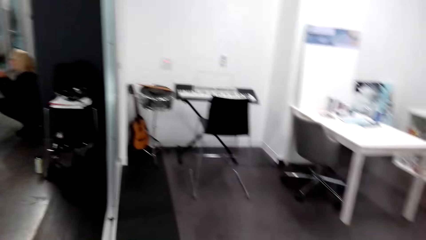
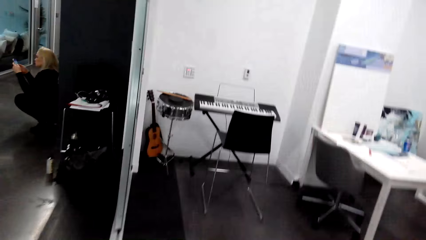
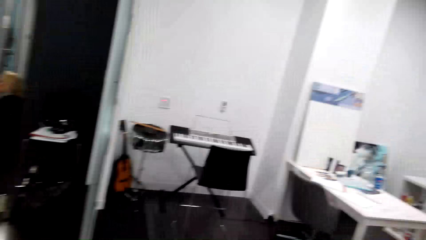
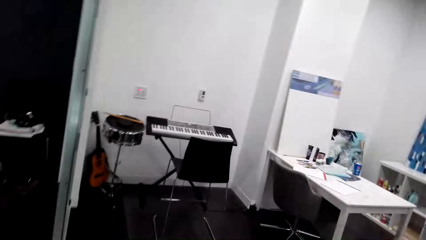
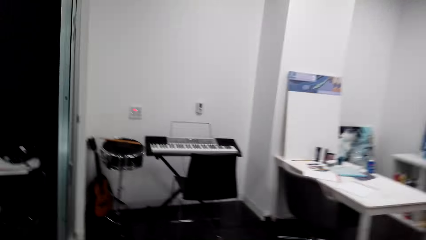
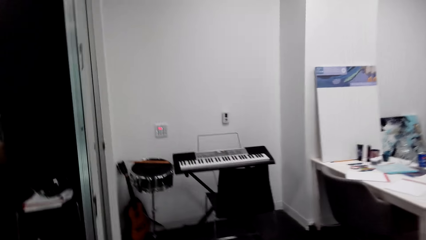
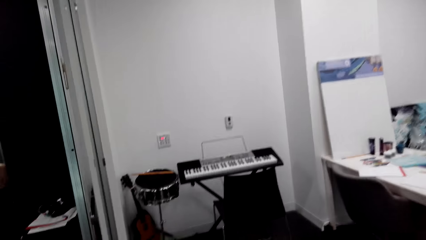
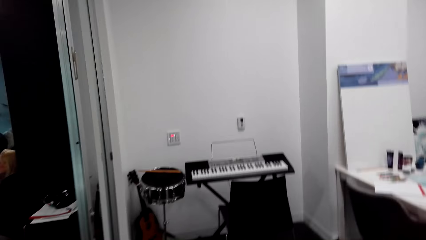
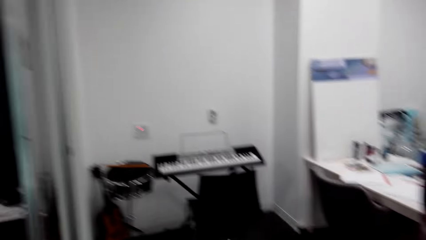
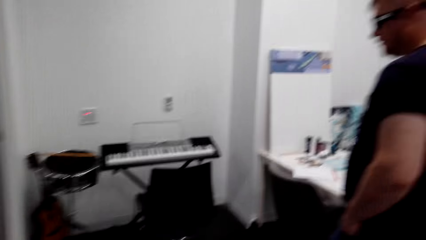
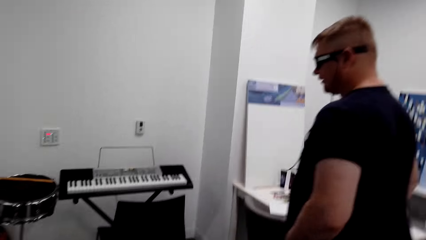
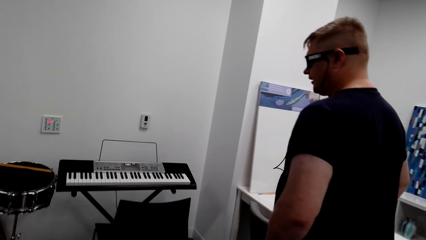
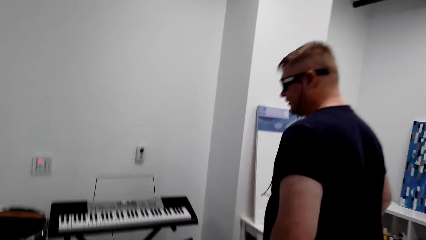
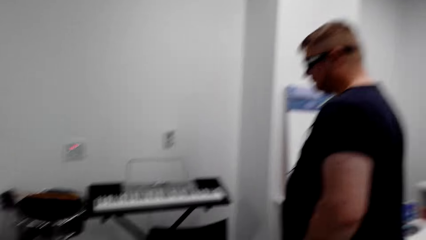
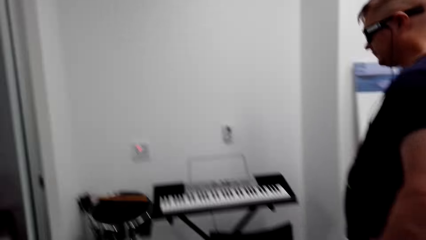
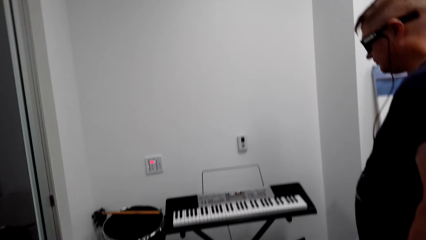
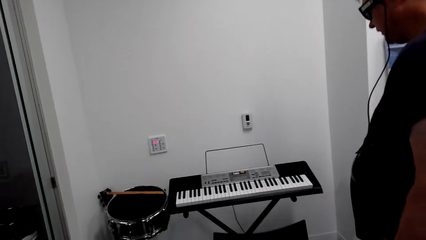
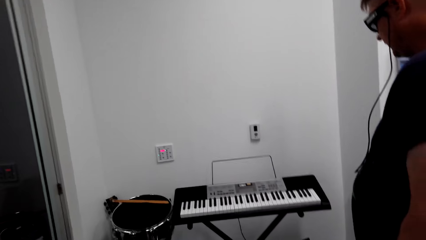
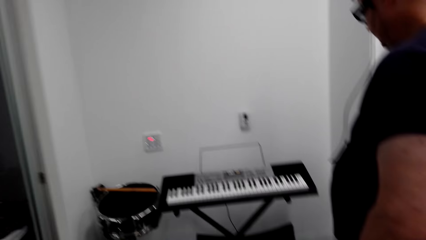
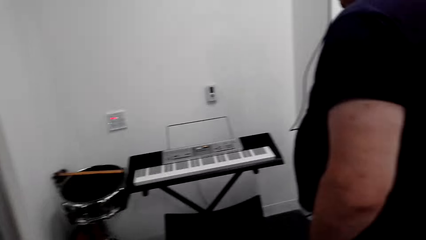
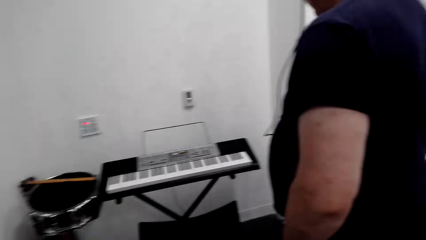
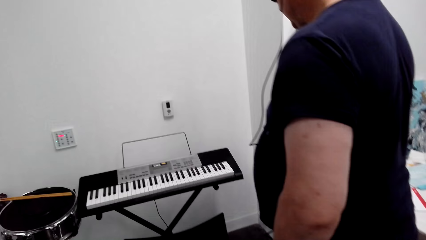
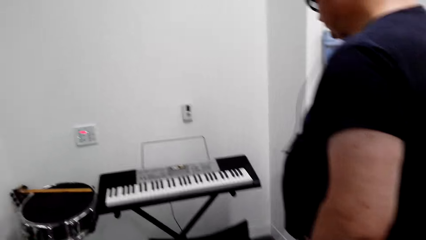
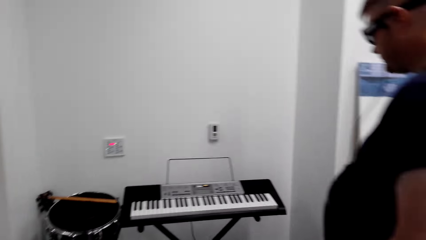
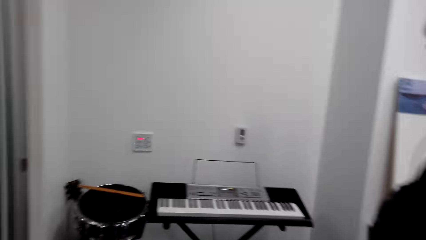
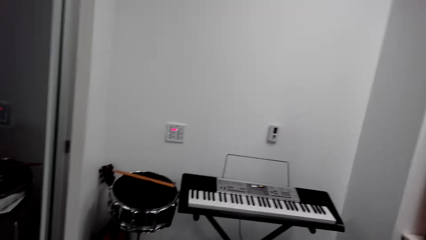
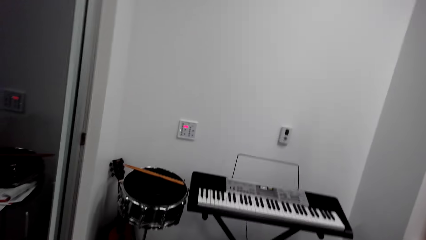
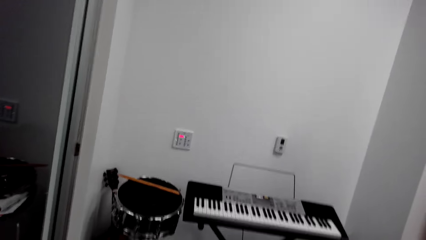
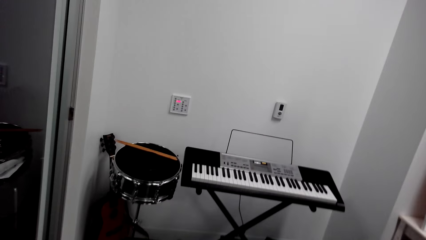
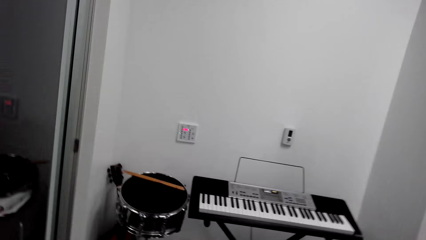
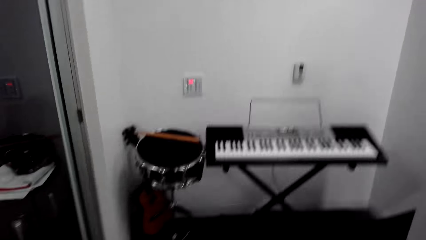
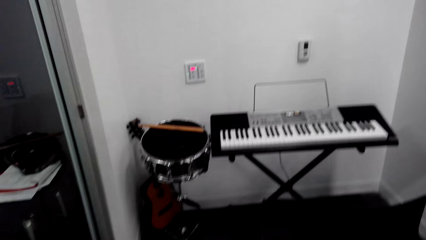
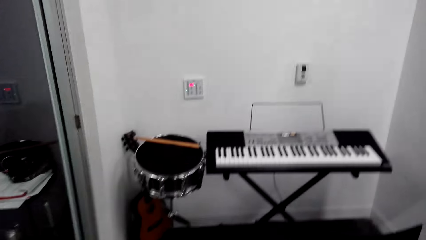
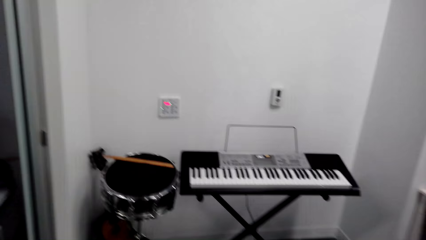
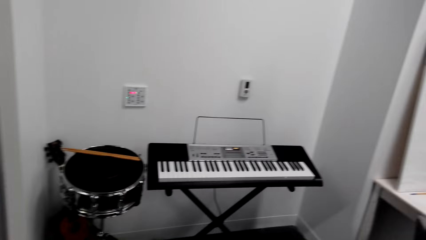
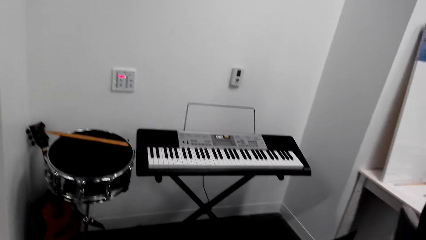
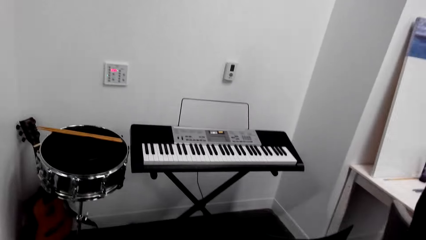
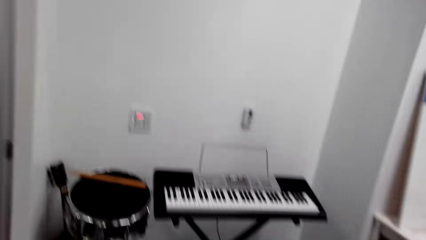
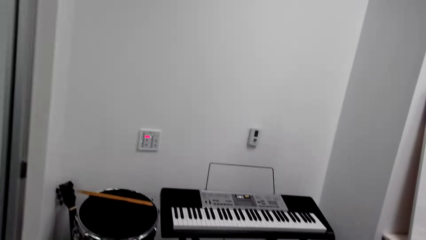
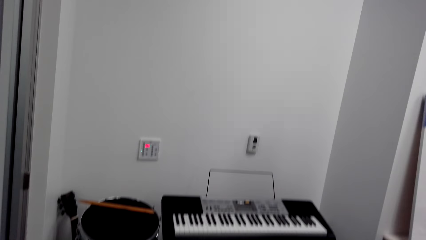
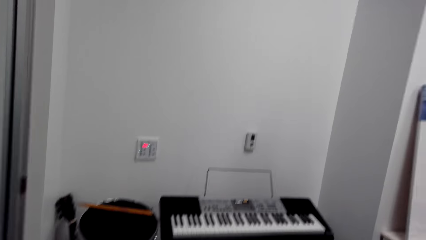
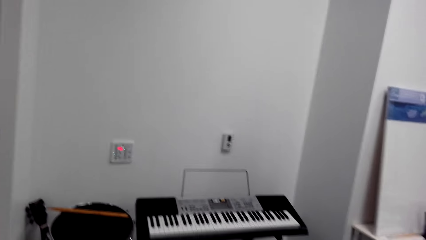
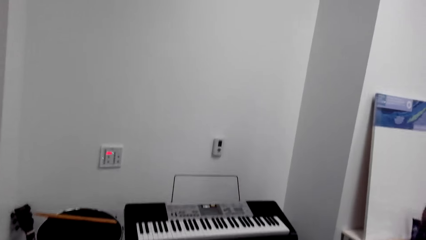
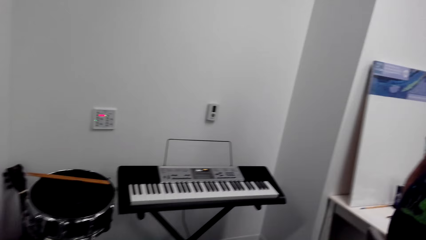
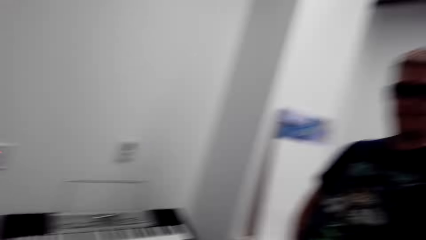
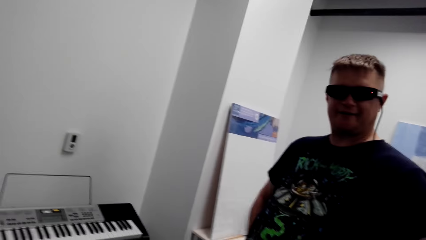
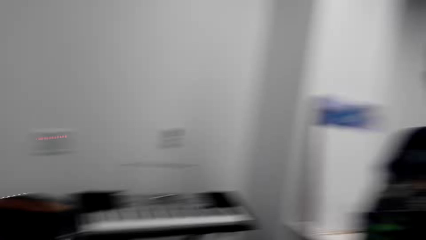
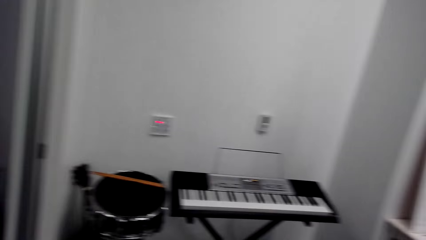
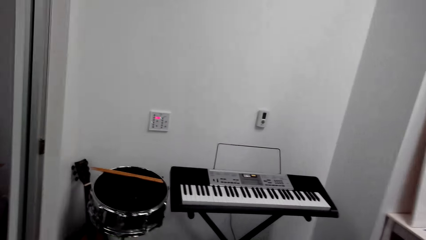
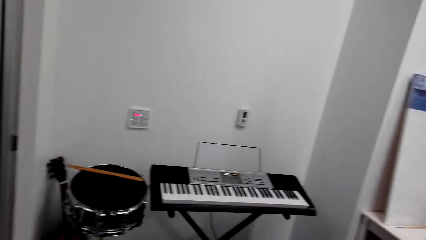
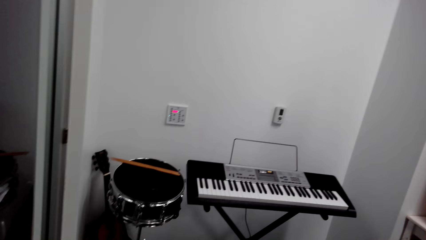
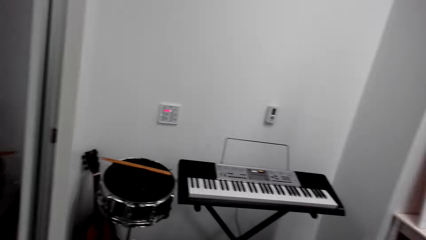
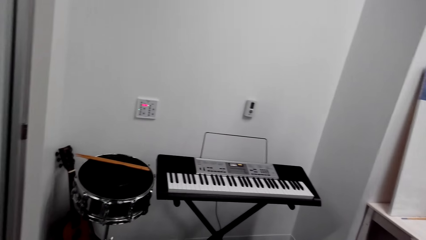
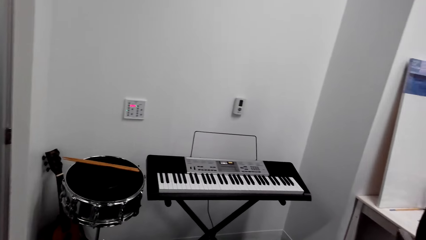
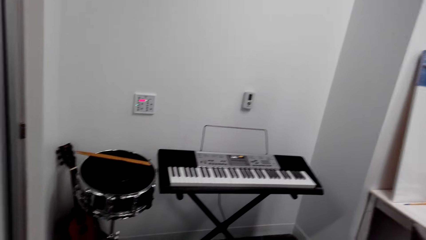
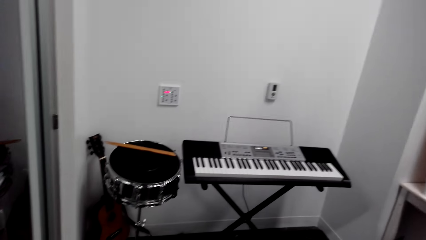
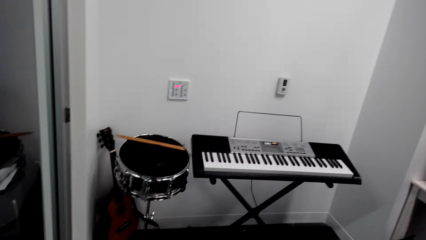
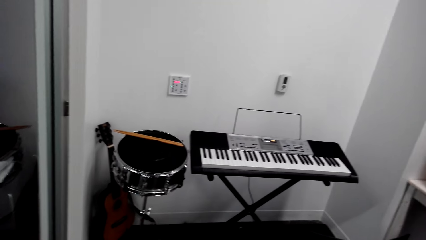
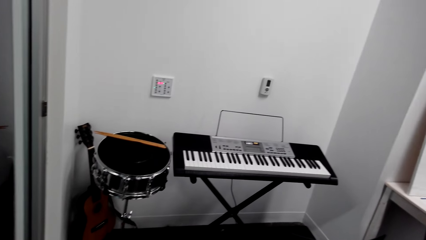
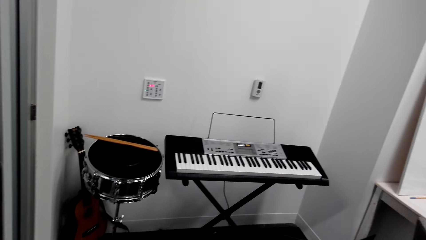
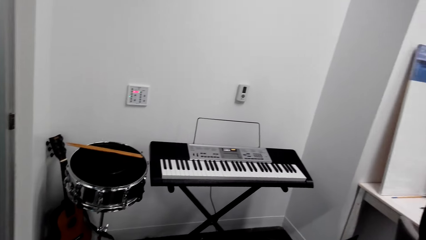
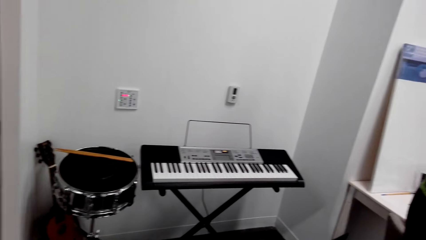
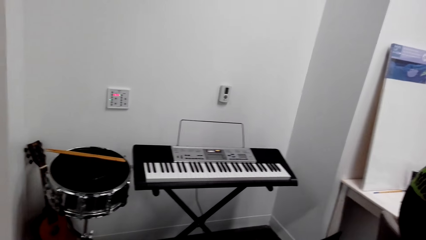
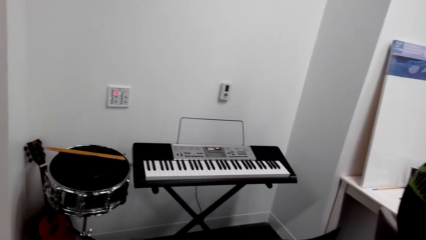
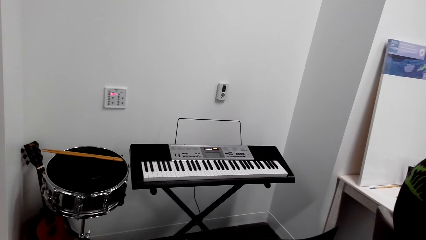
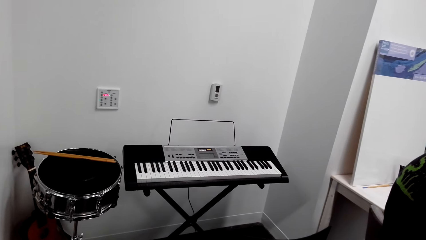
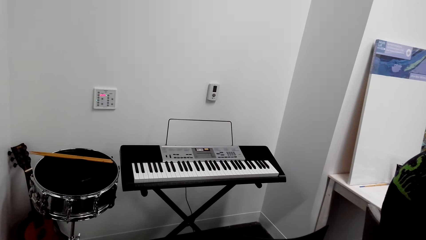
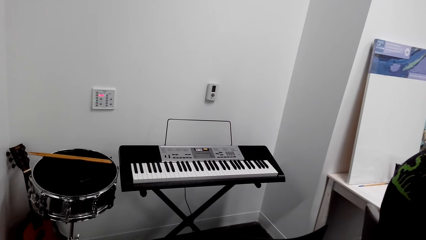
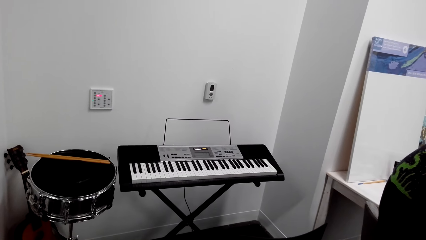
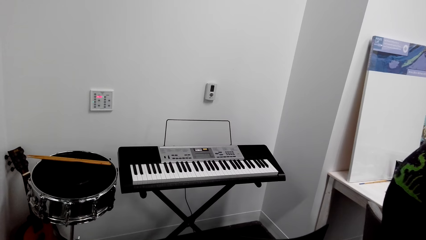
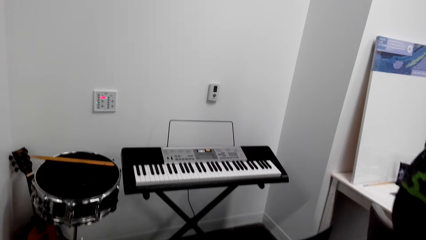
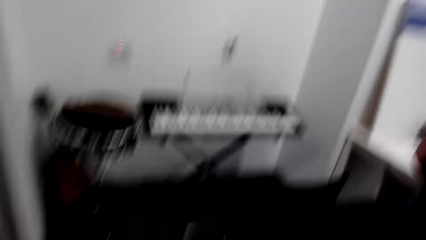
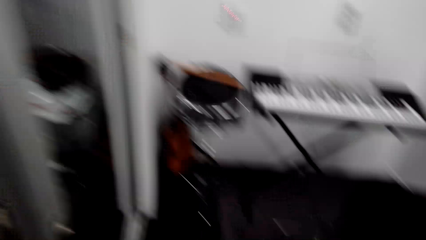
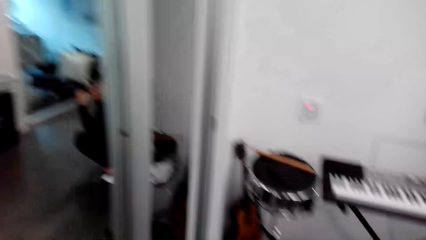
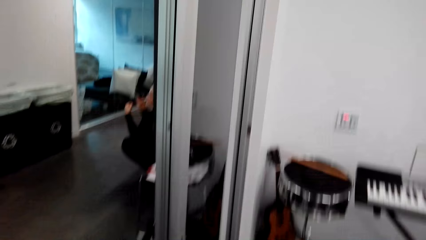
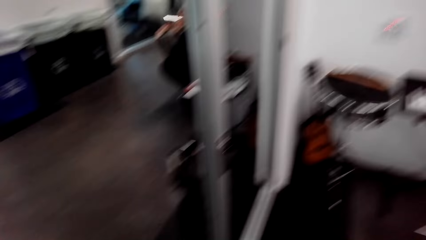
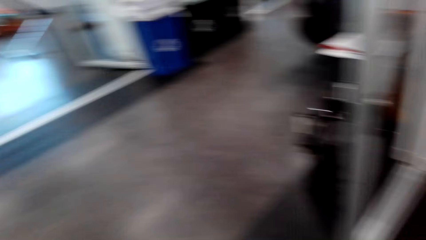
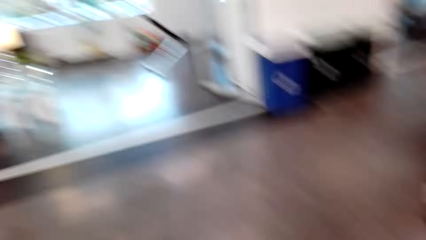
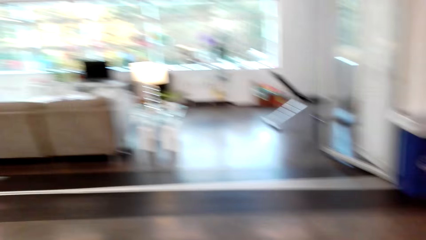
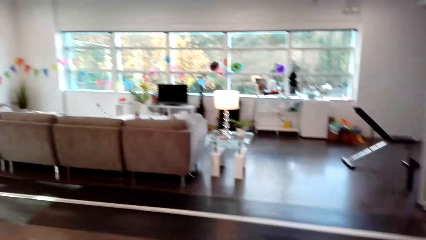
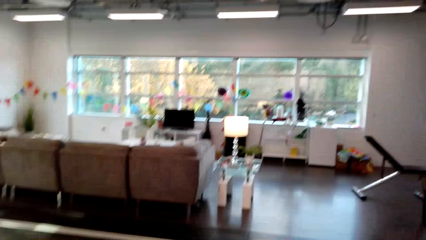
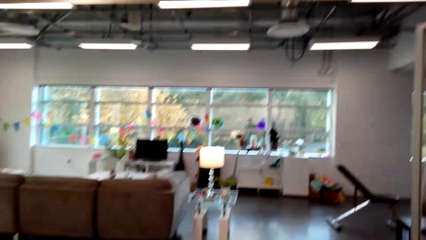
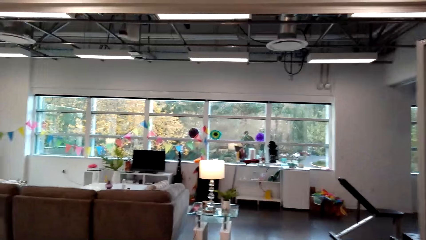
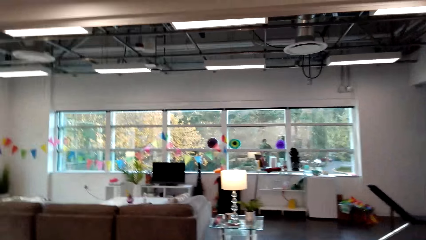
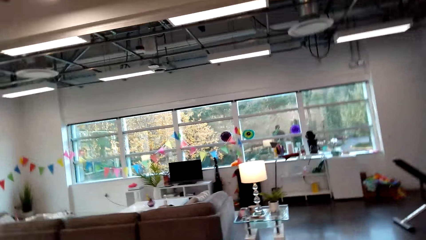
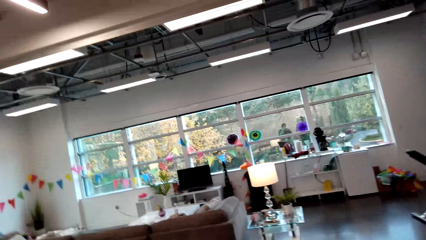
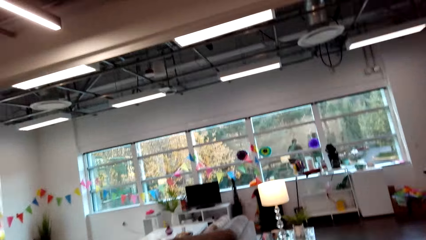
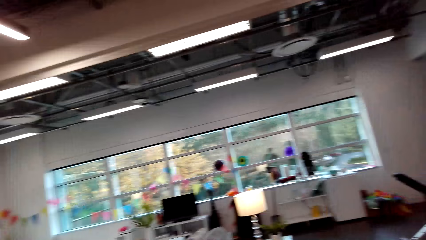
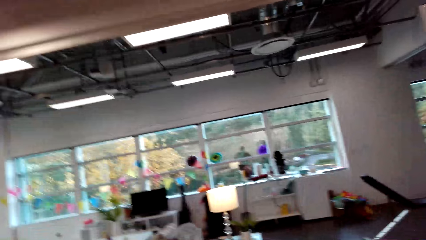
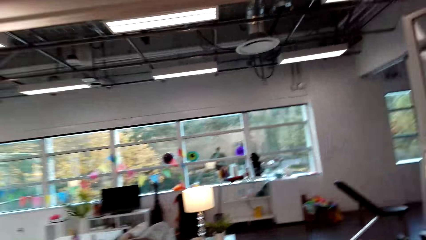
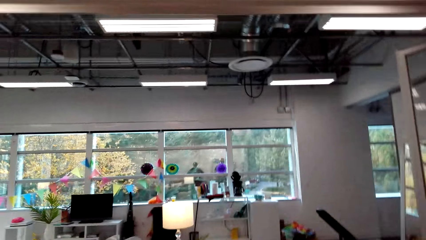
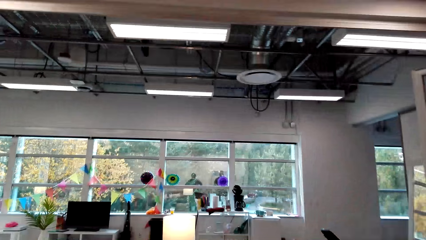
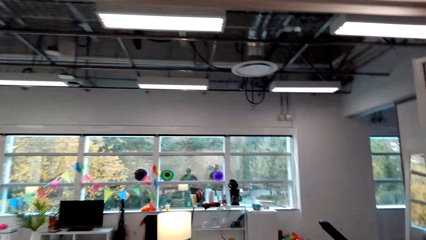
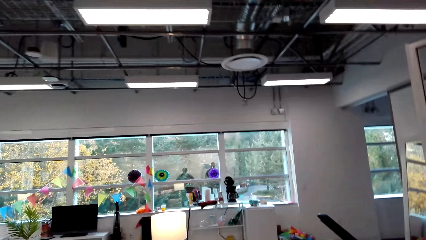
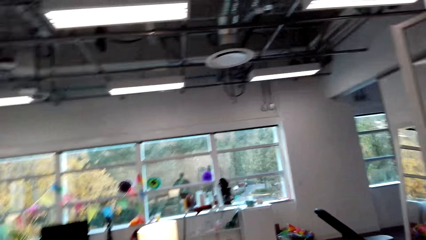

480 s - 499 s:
The camera wearer speaks to a man. The man moves to a keyboard. The man speaks to the camera wearer. The camera wearer laughs. A woman speaks. A person bends down. The camera wearer walks around the room. They move towards a seat.
